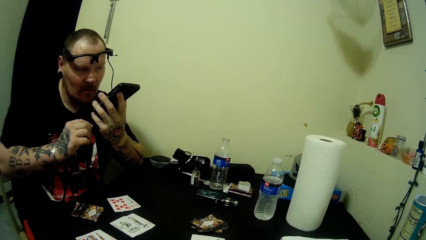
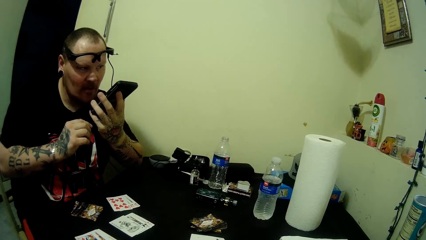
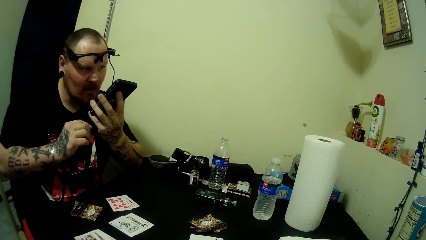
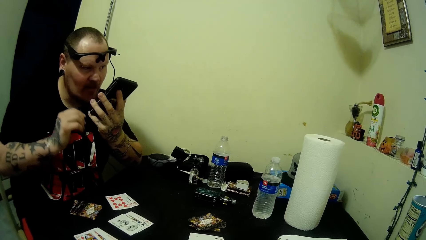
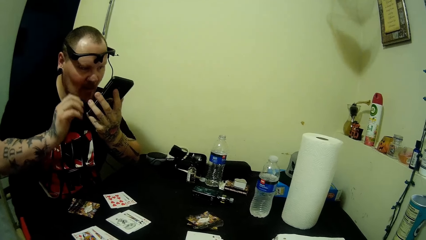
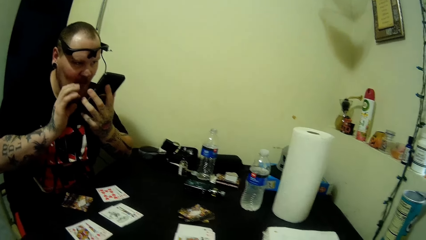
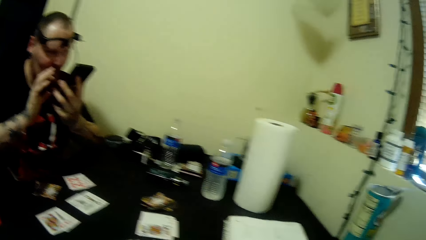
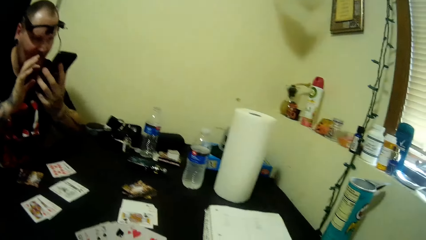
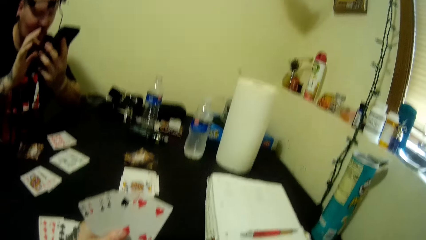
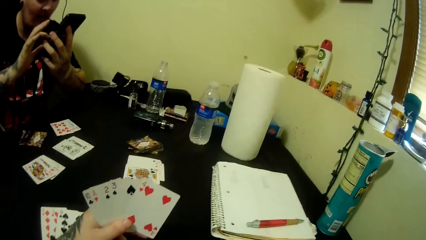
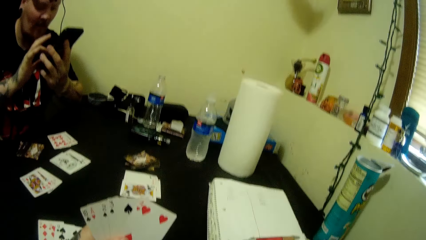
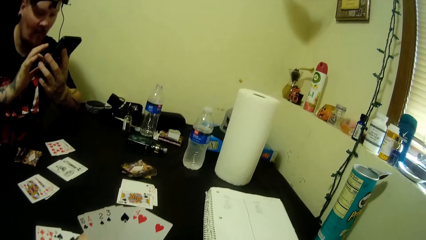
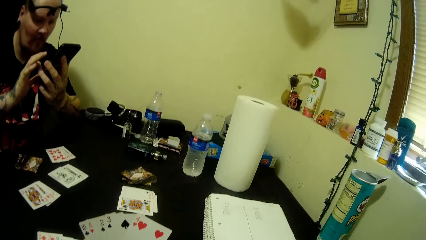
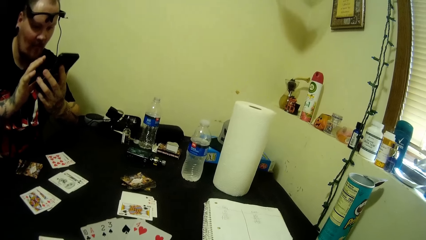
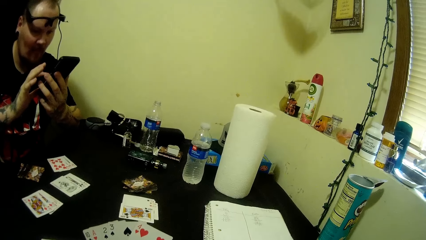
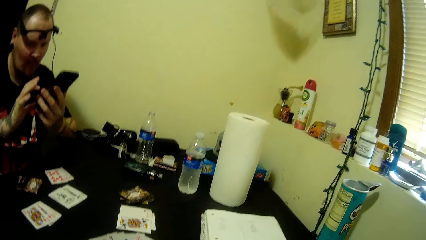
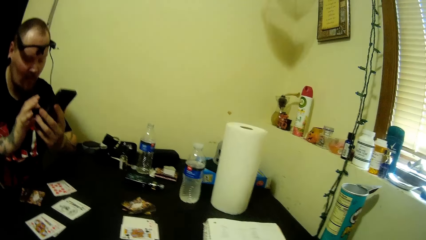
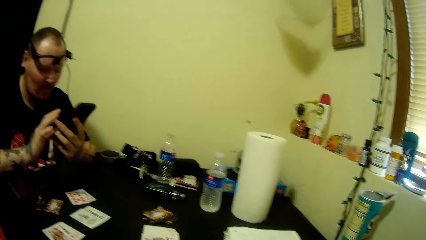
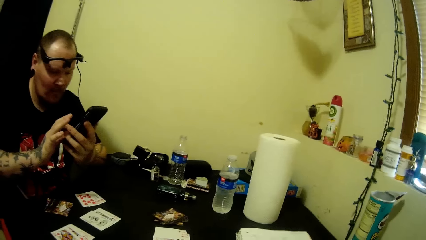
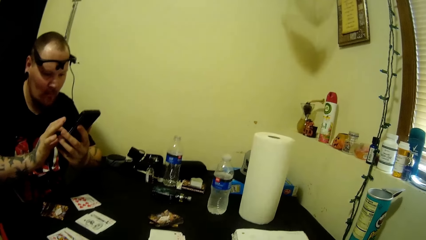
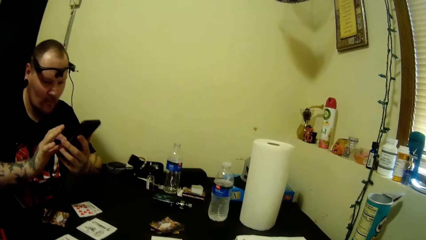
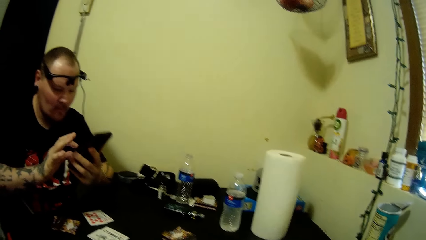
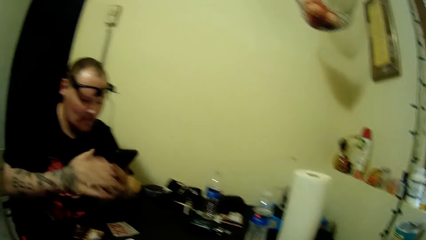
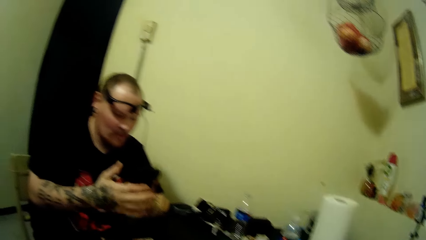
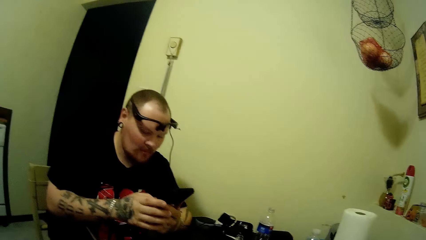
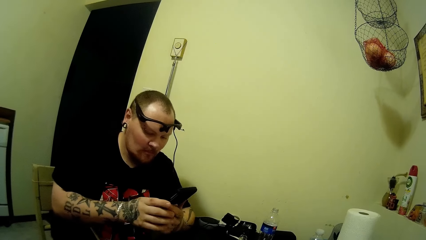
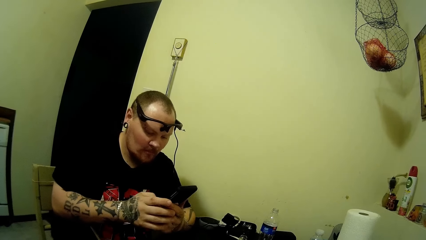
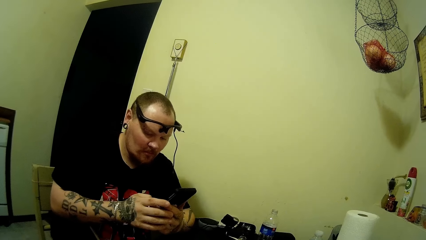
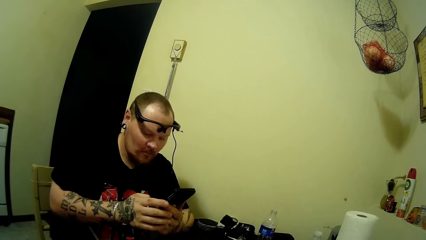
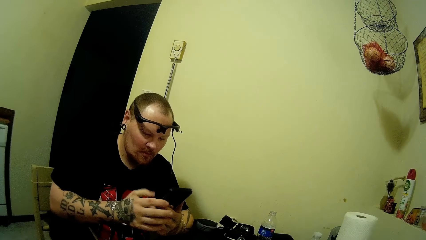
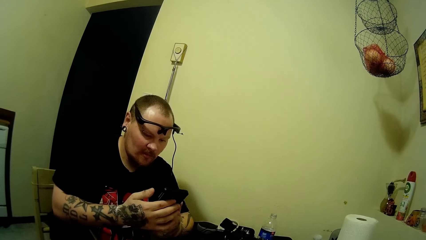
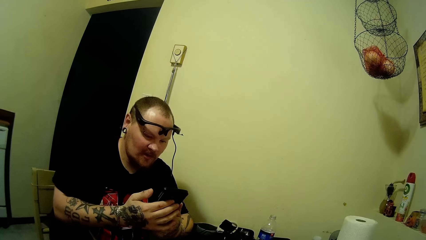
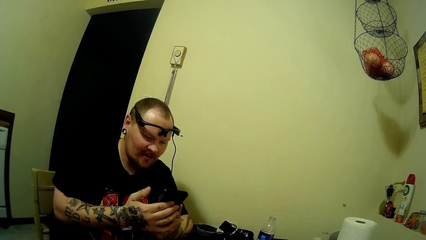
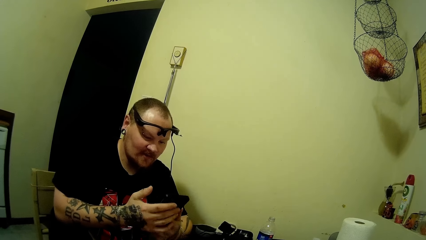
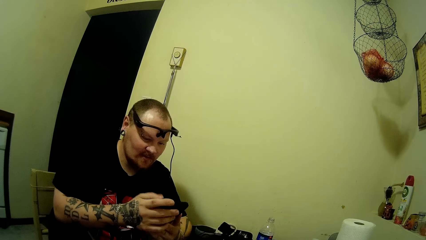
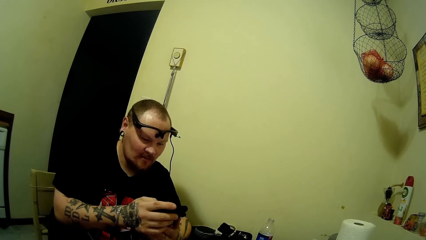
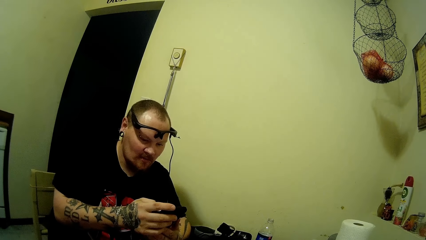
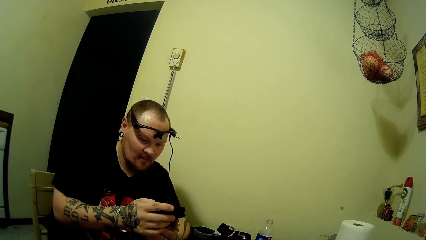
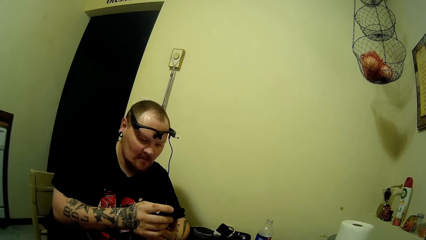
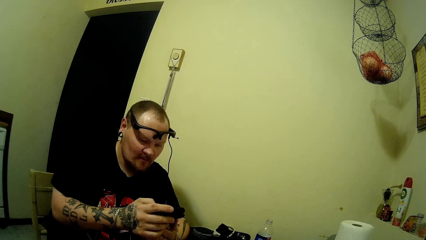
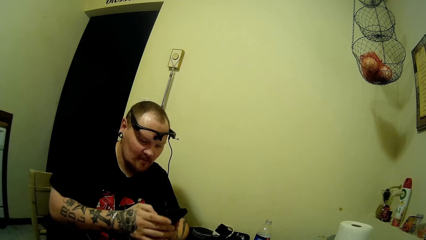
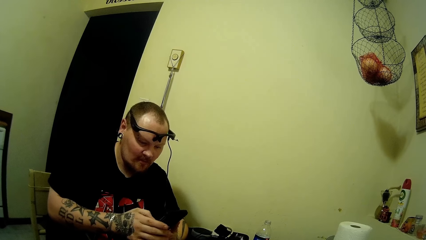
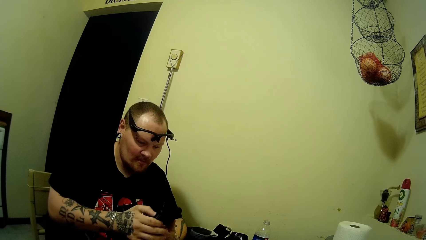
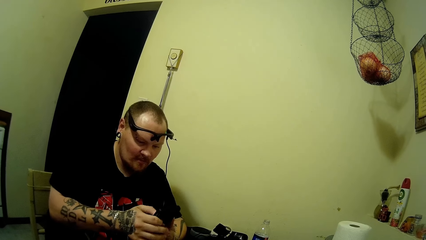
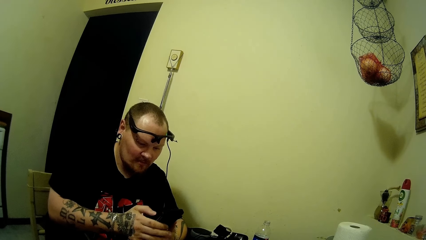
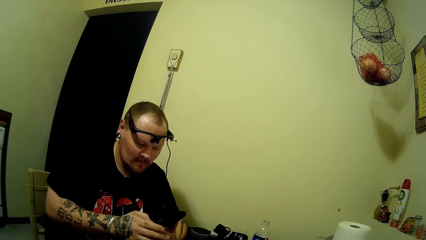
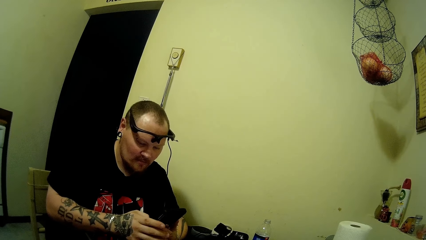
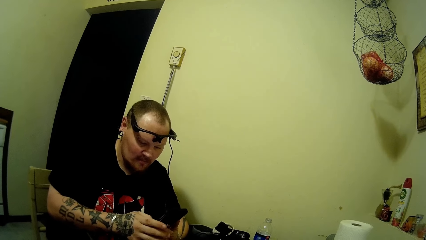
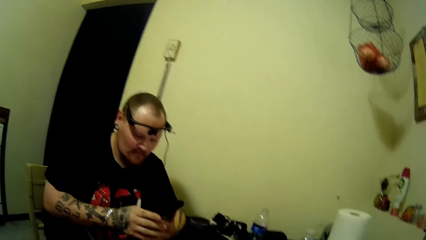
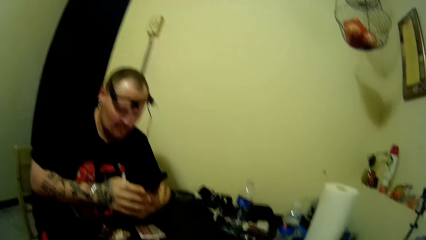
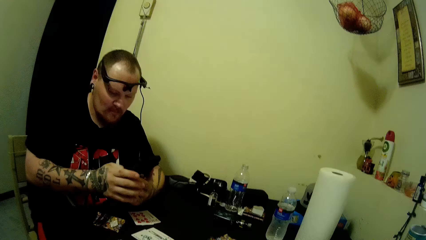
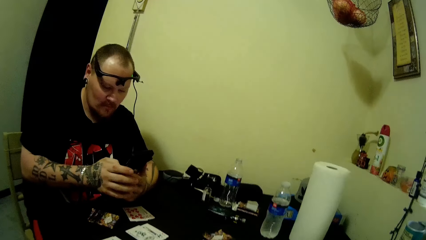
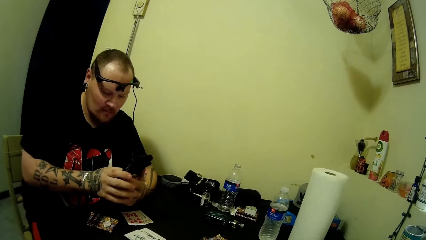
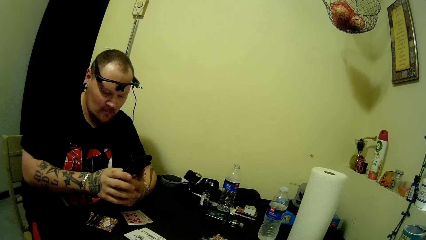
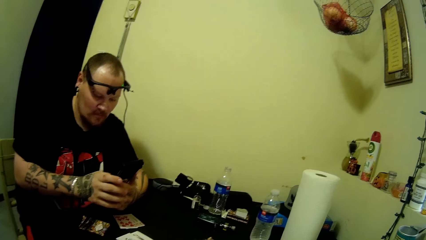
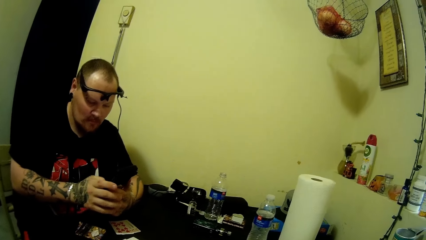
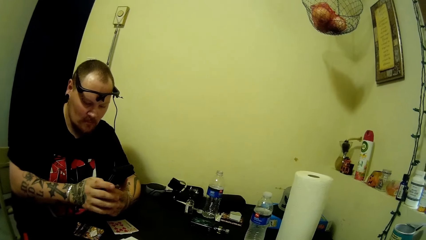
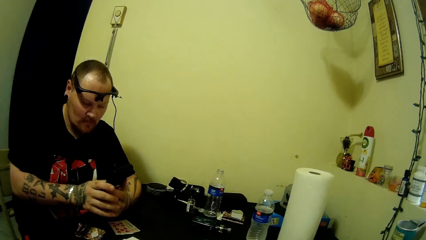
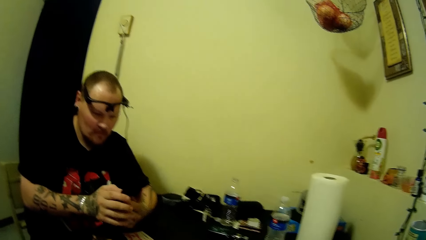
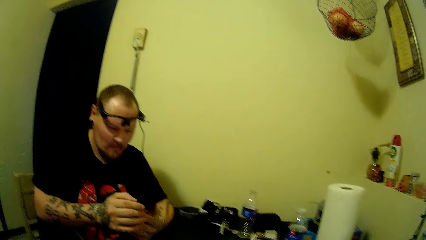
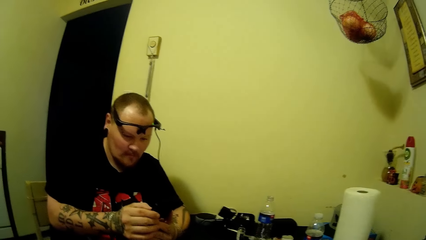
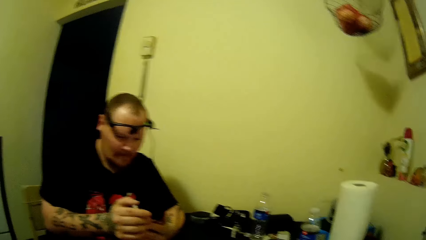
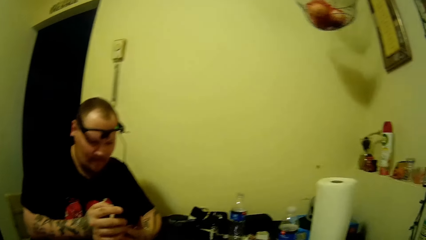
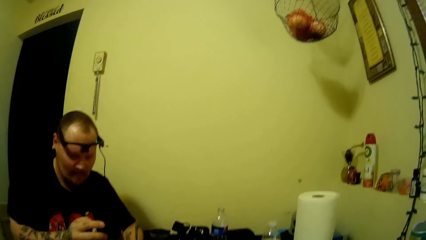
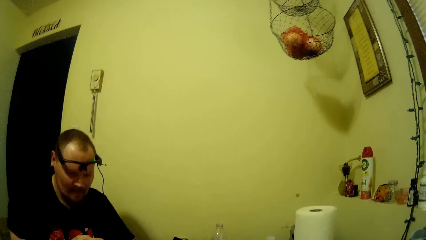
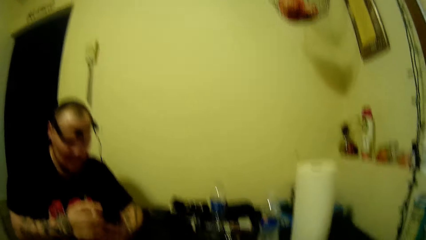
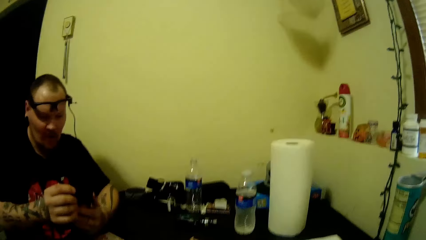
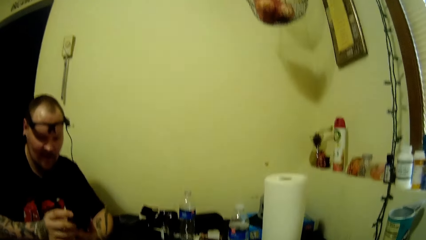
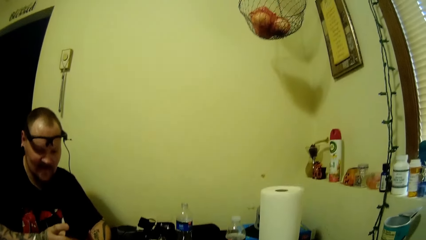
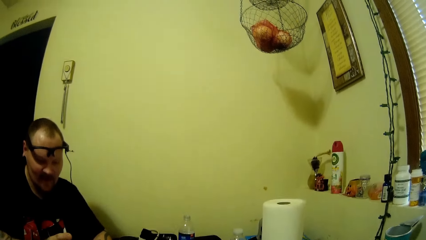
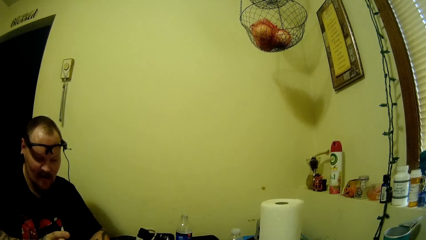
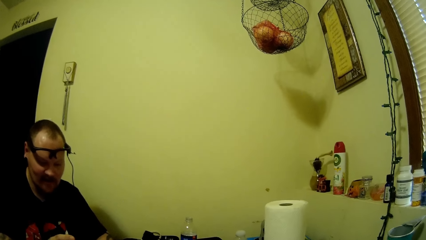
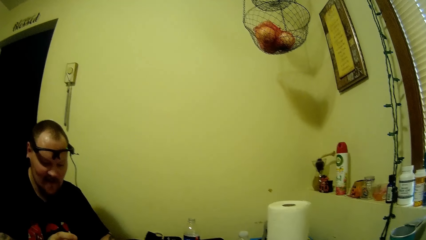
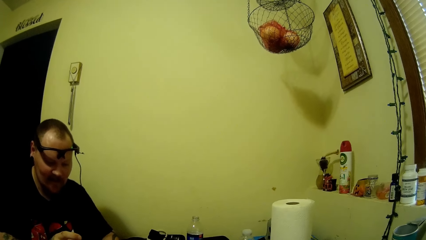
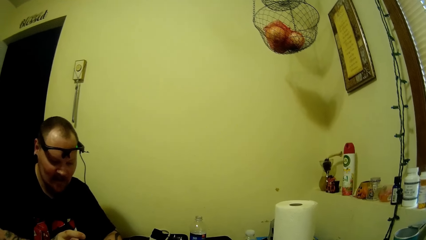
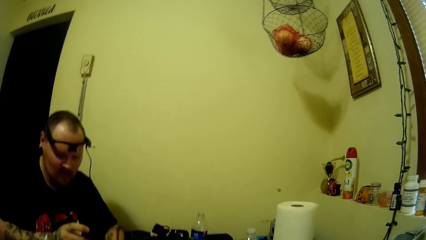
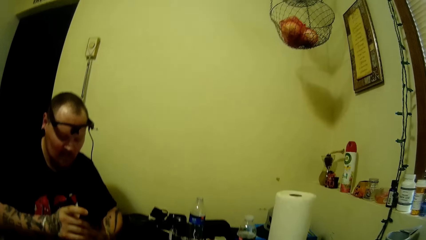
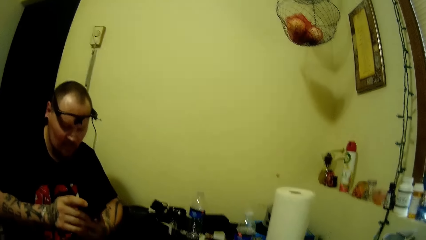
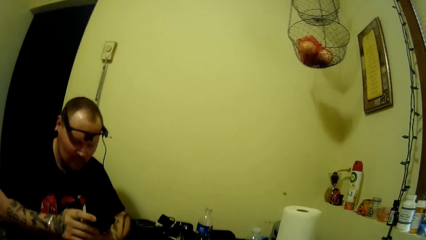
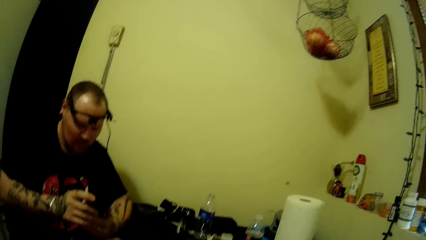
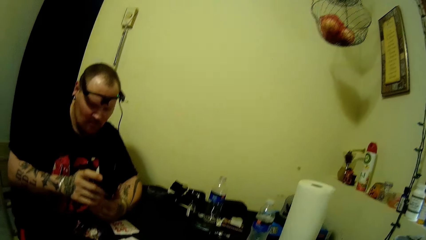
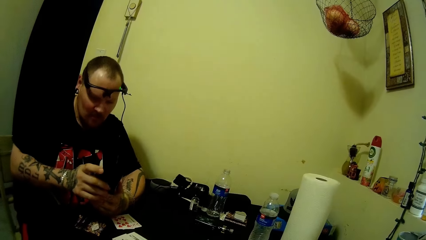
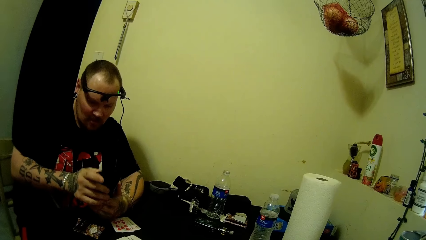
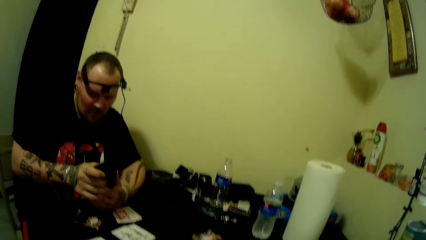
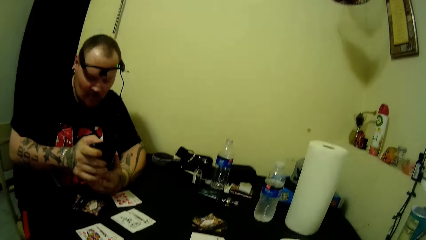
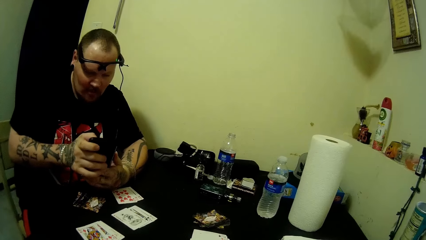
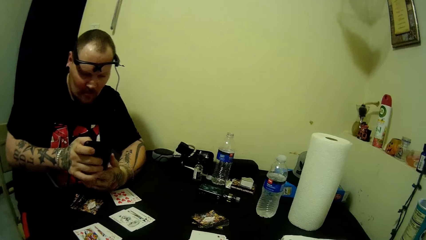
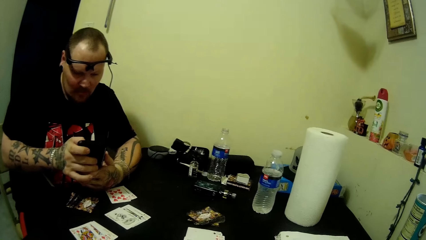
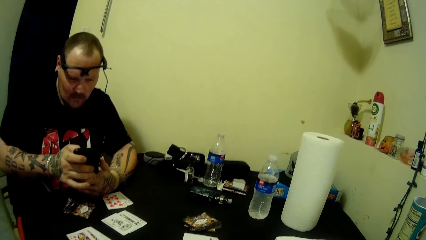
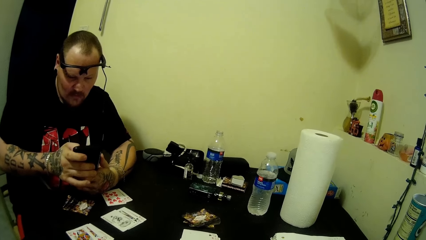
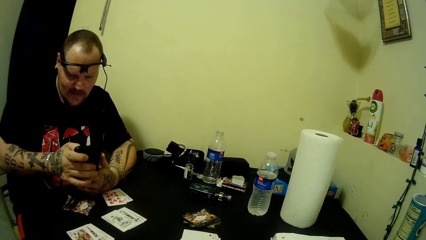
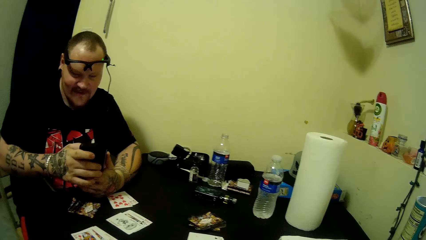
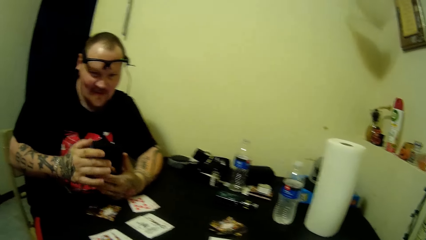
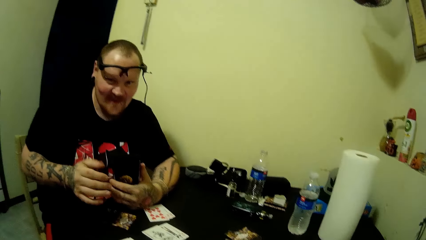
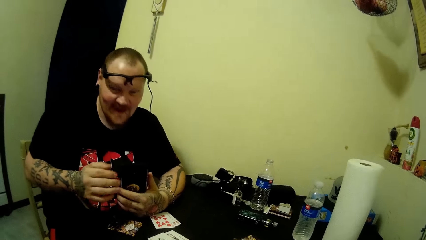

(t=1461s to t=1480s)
A man taps on his phone. The man operates his phone. The camera wearer talks with the man.
